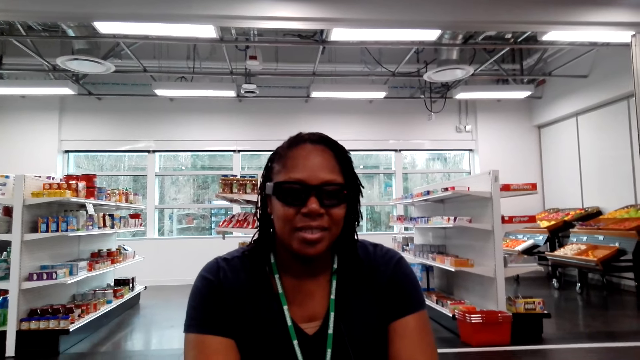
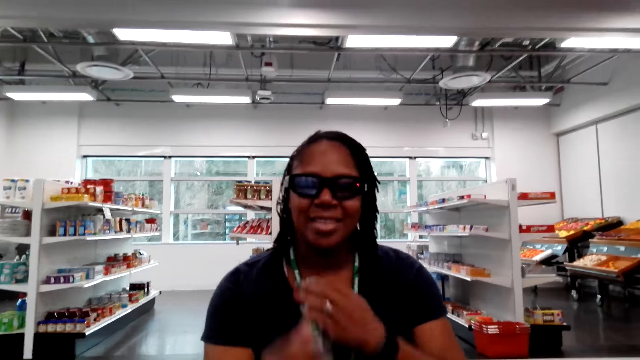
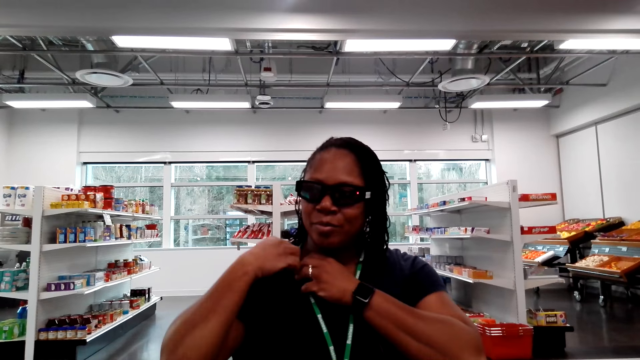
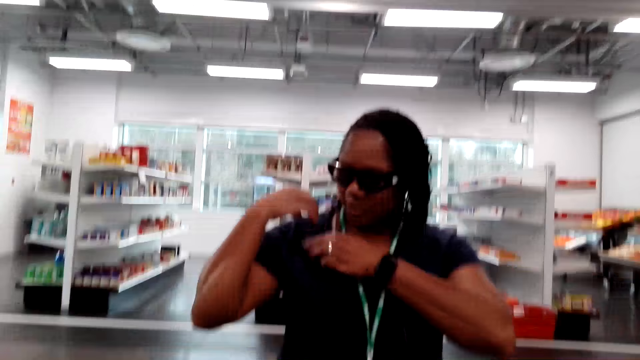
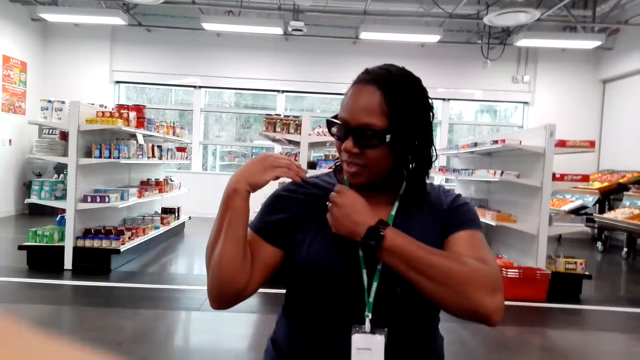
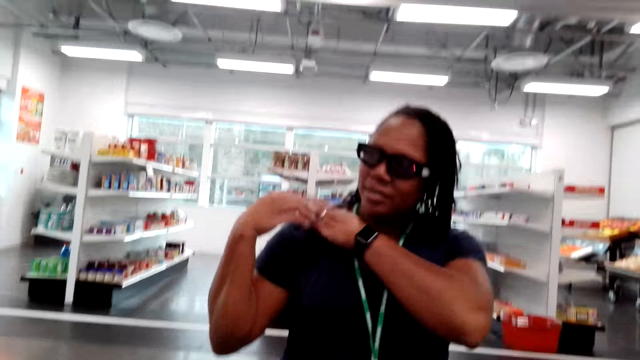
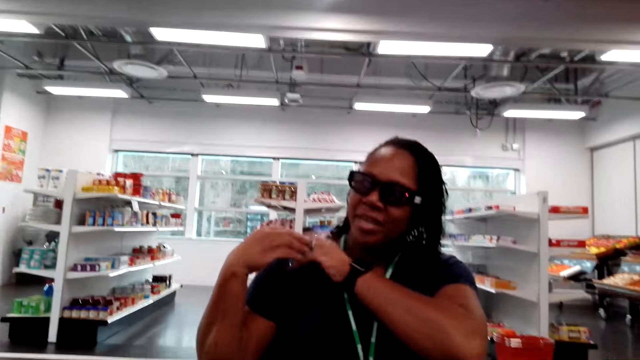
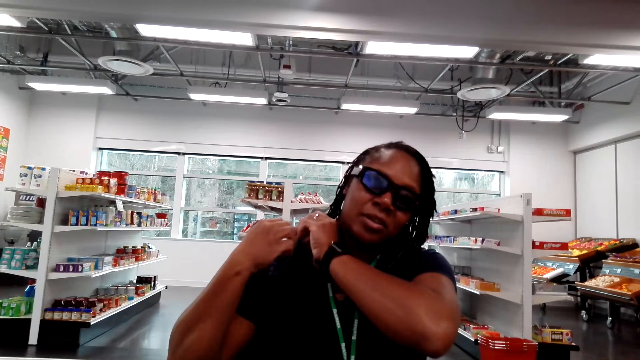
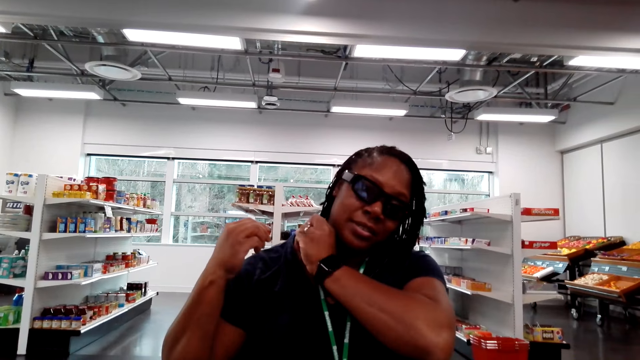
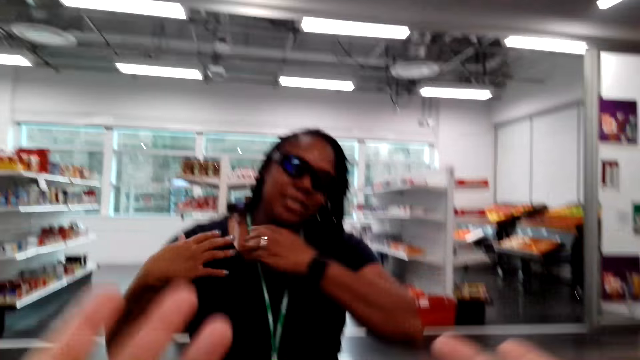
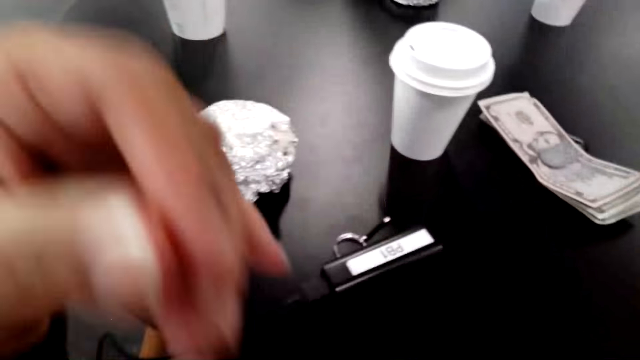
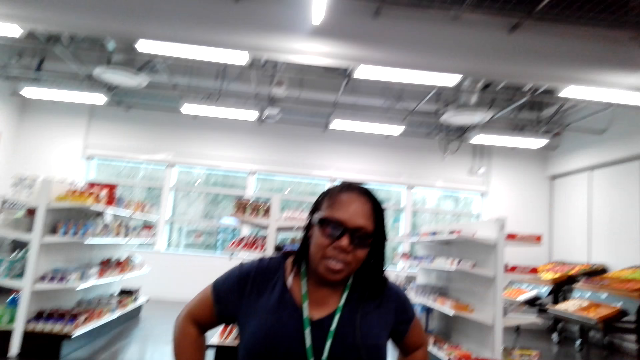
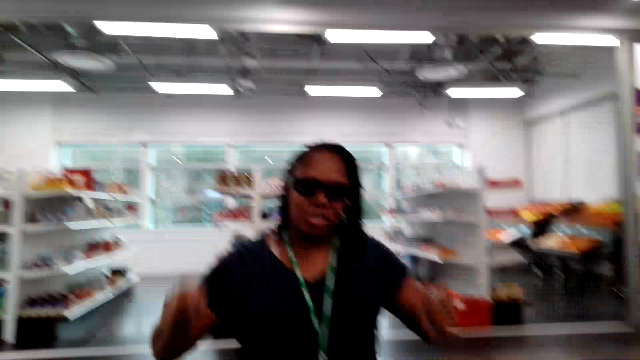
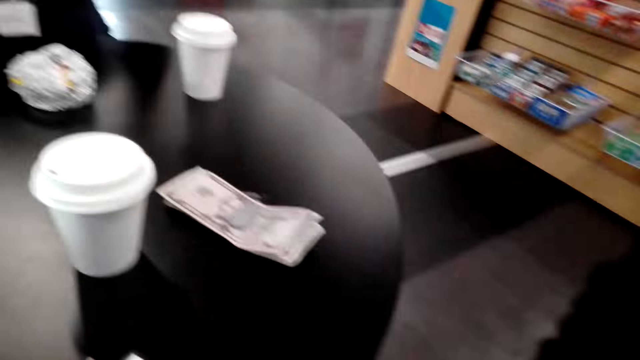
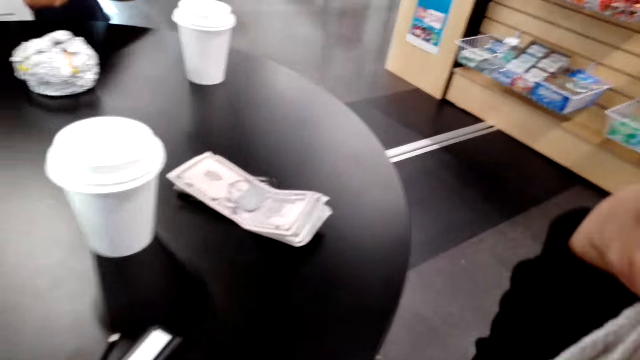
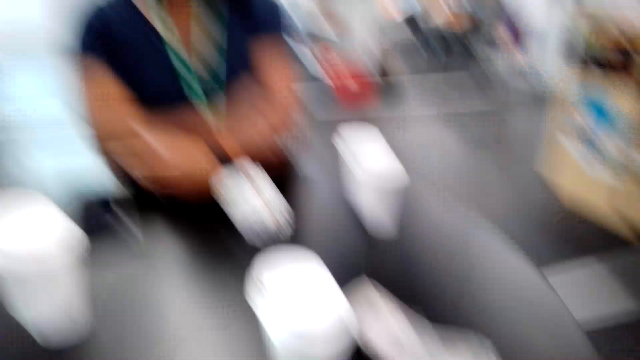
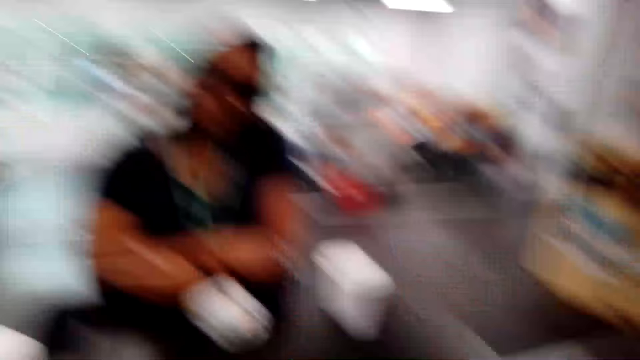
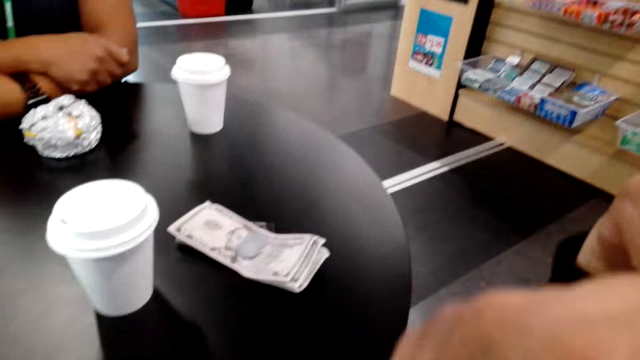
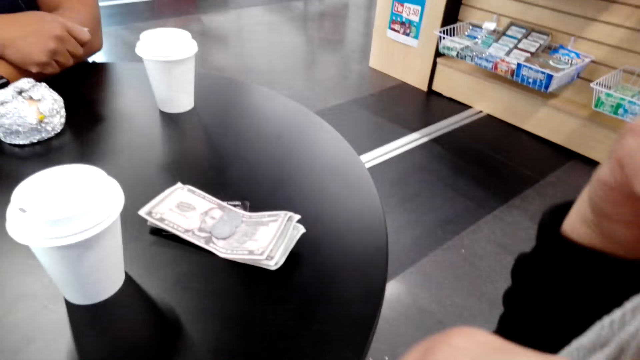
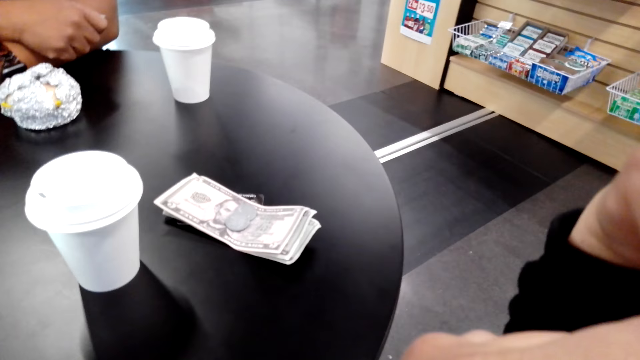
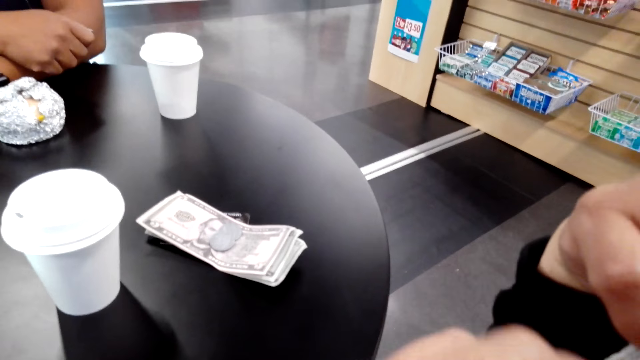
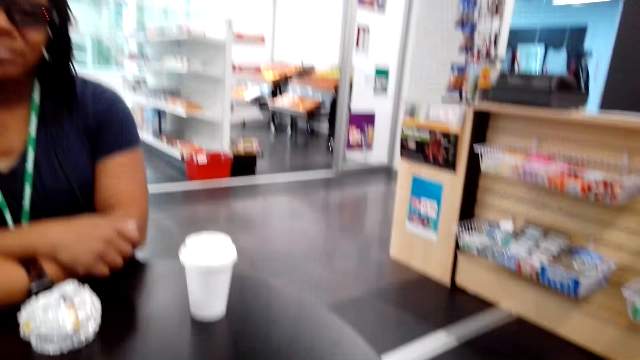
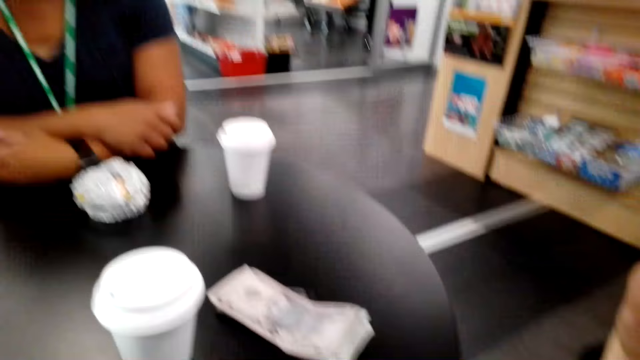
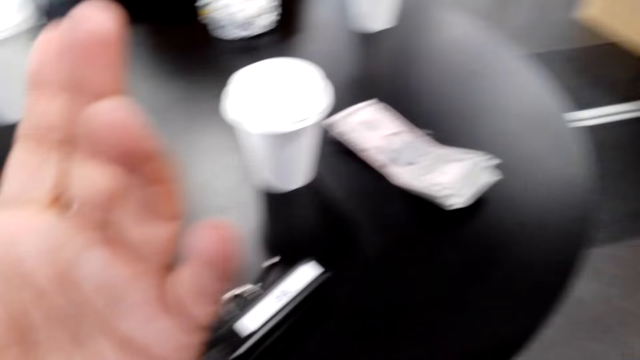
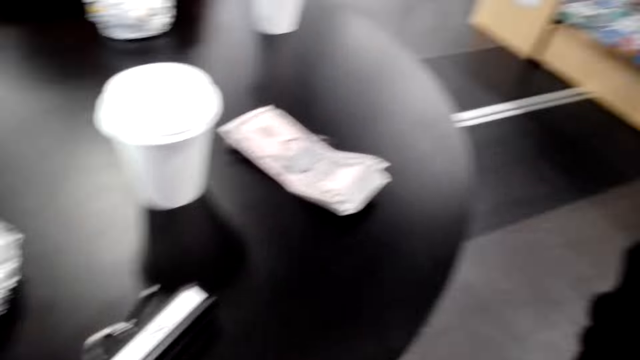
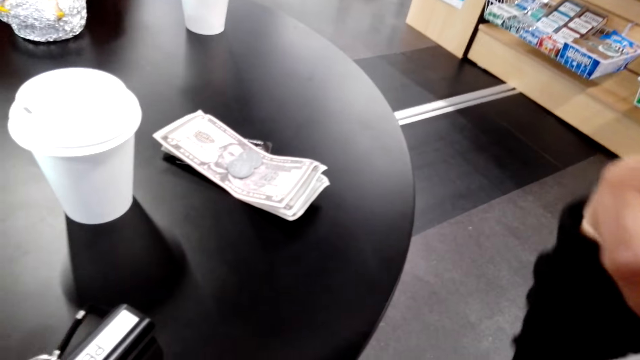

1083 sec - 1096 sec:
A woman fixes her top. The camera wearer moves her hands.

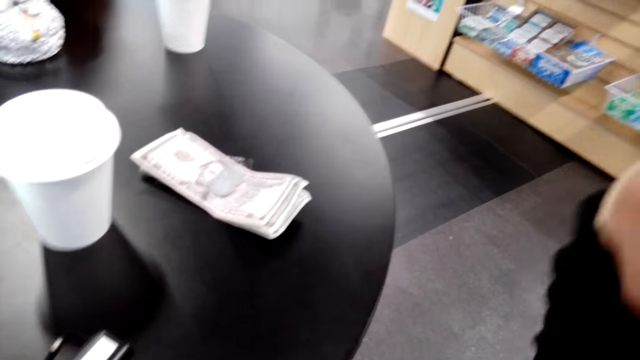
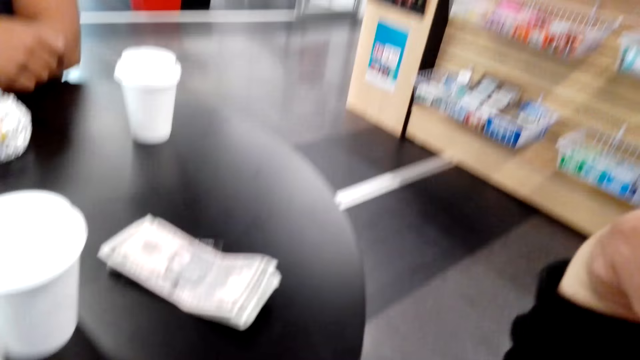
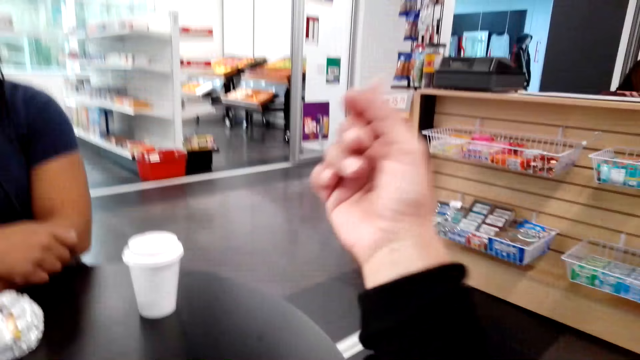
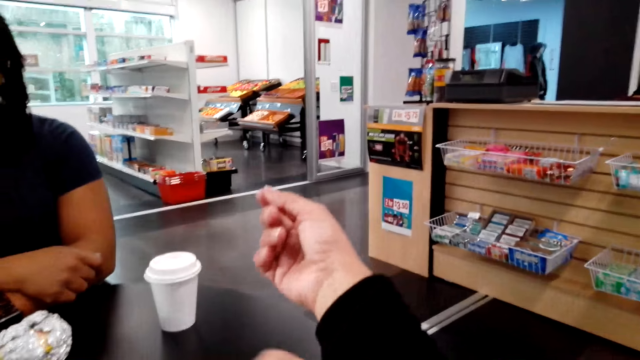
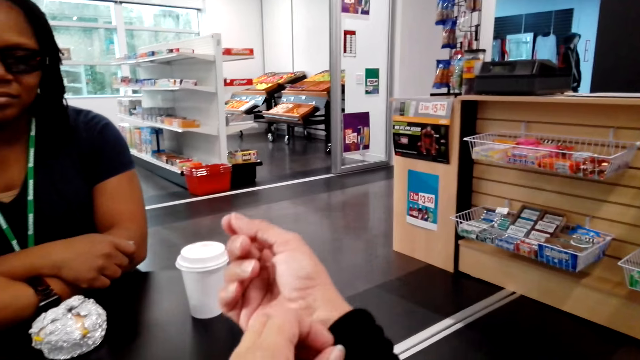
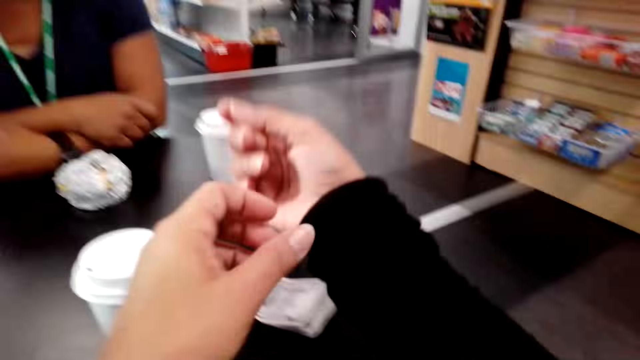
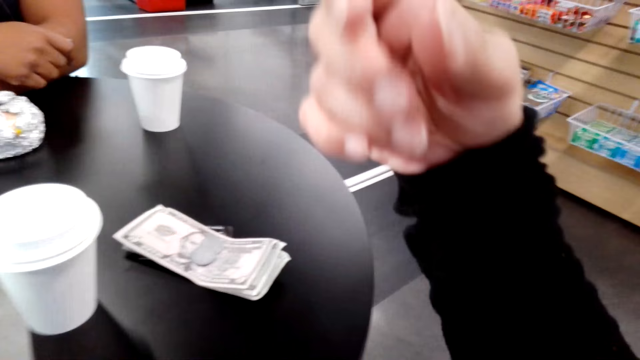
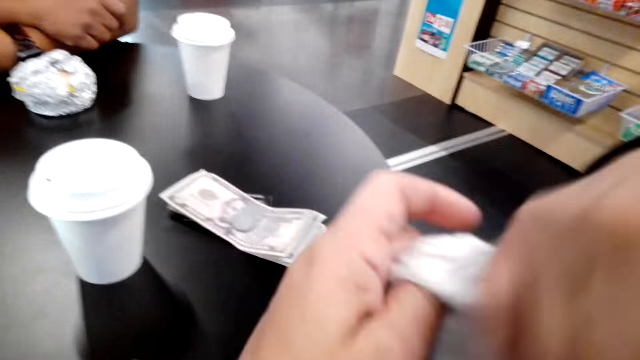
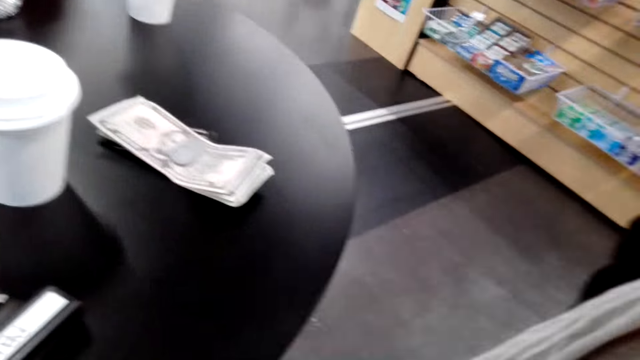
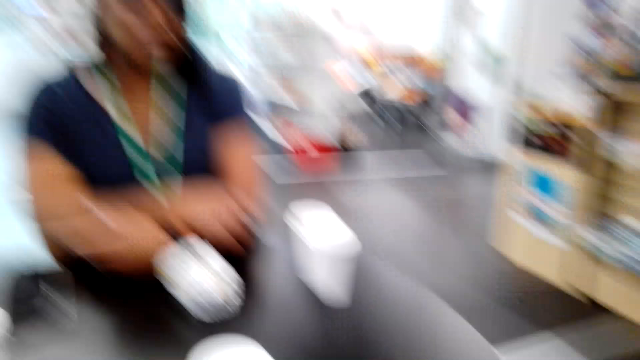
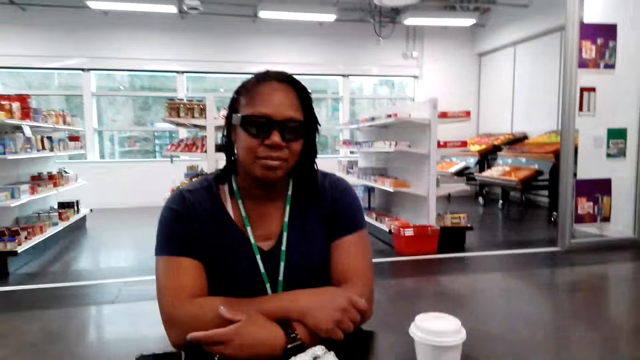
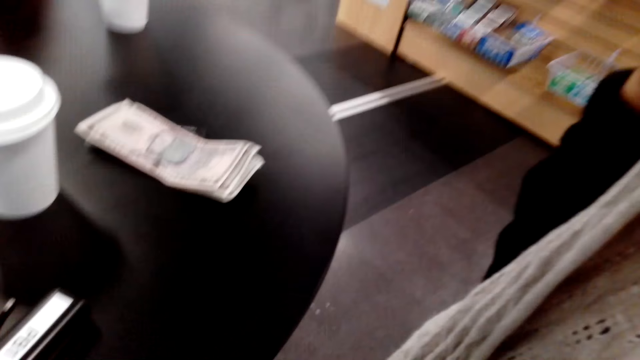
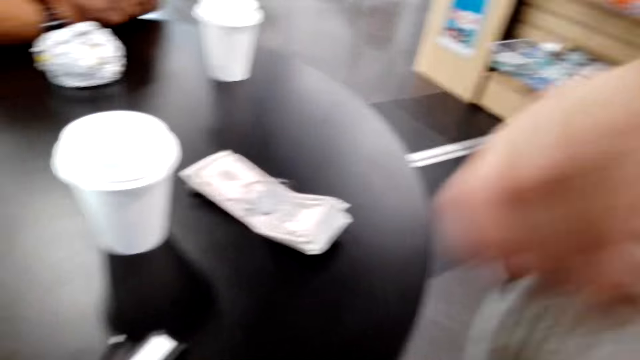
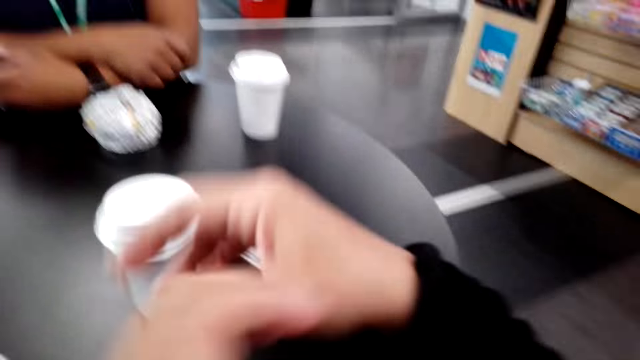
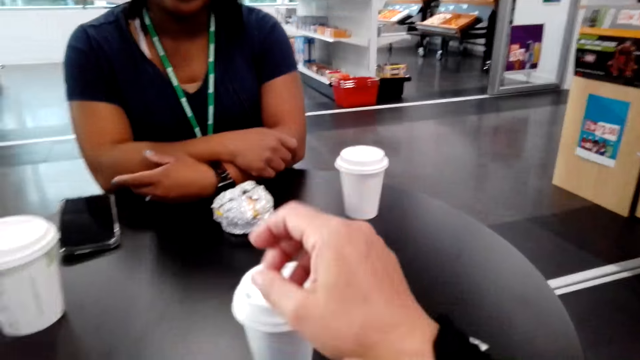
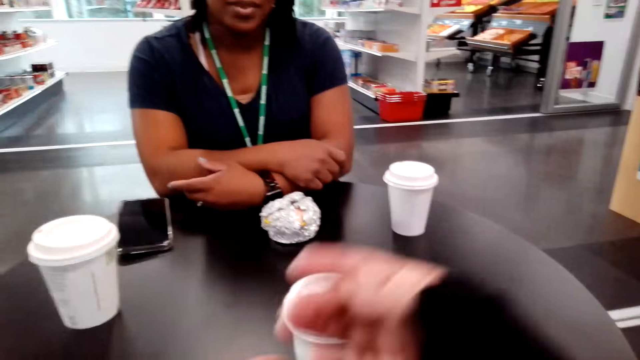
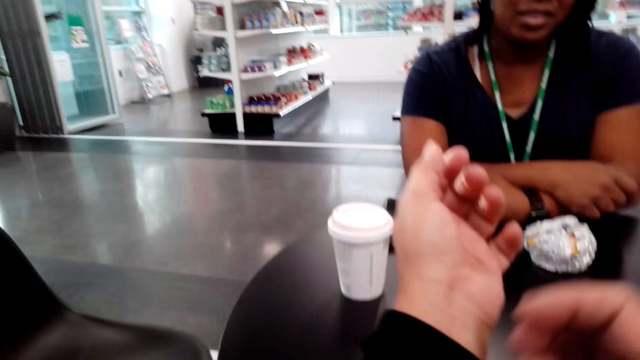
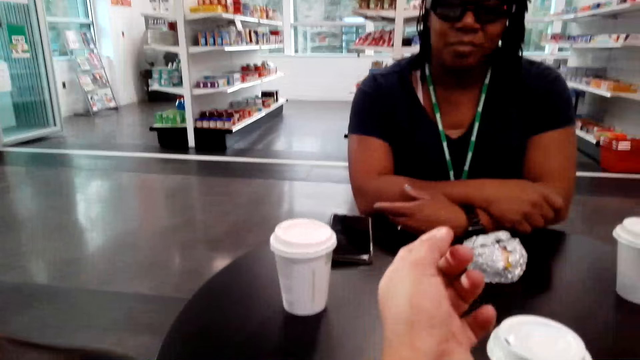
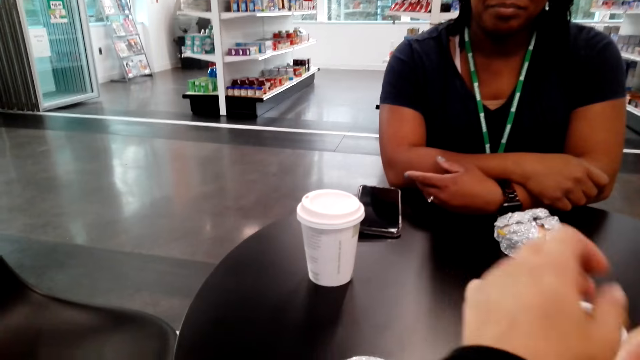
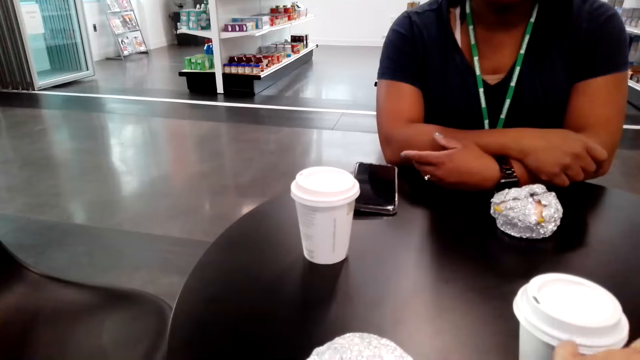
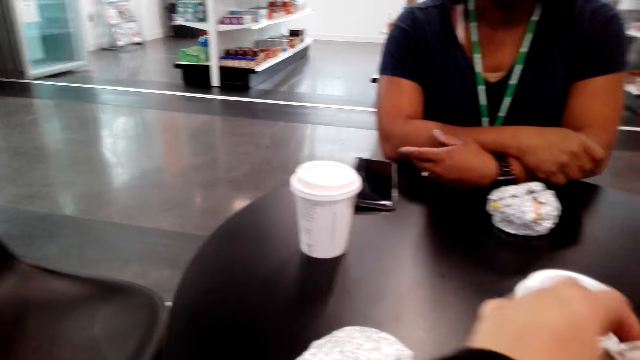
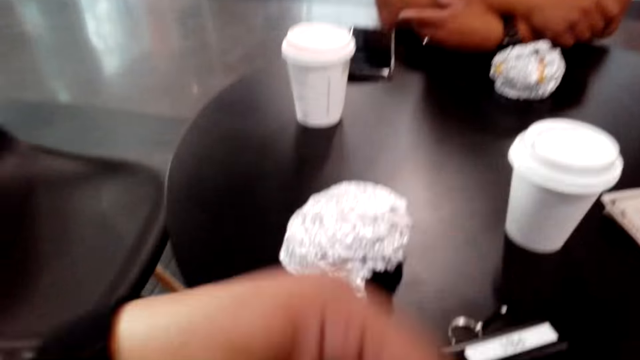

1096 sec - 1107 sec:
The camera wearer stretches a hand. She pulls her sleeves. She pulls the sleeves.
